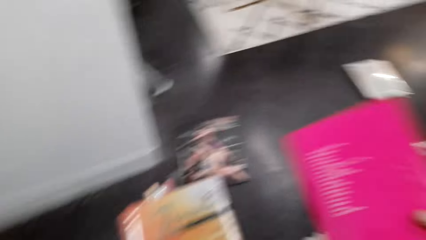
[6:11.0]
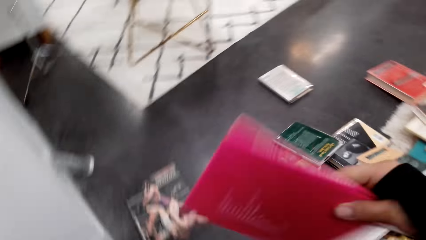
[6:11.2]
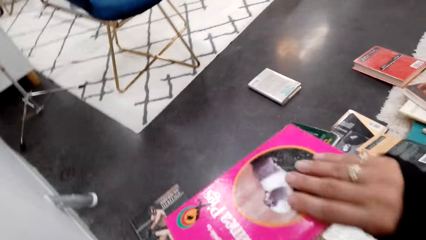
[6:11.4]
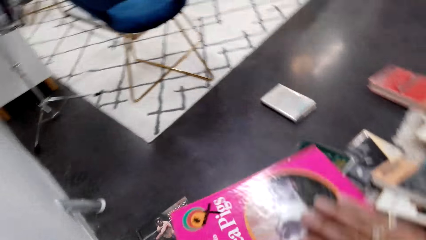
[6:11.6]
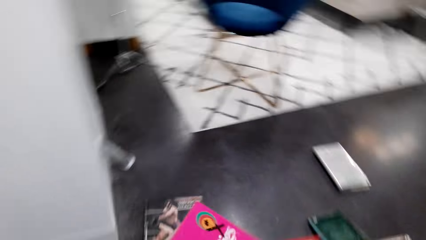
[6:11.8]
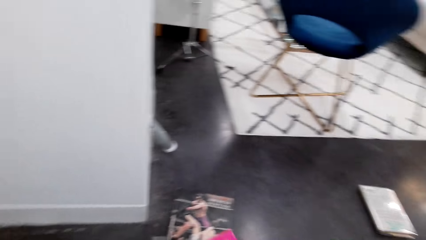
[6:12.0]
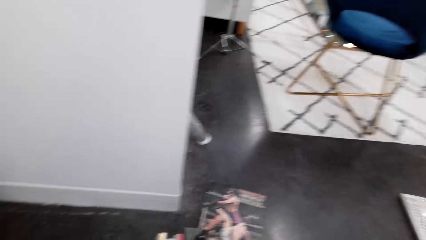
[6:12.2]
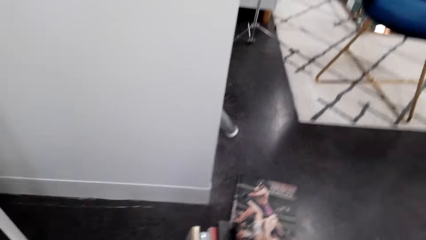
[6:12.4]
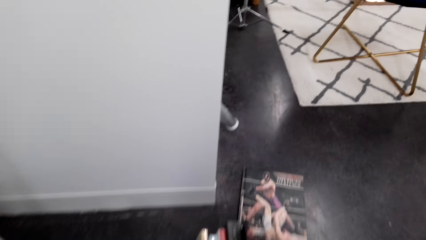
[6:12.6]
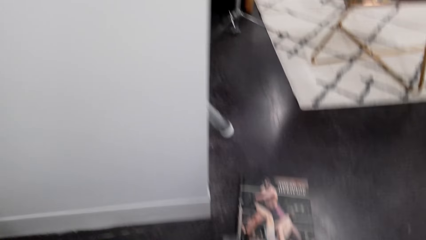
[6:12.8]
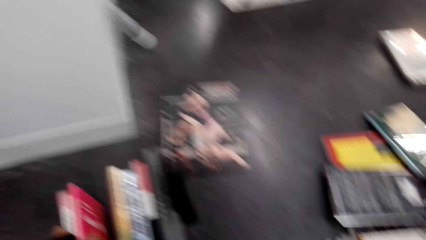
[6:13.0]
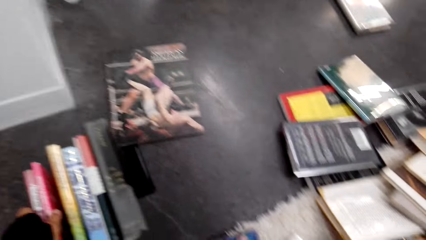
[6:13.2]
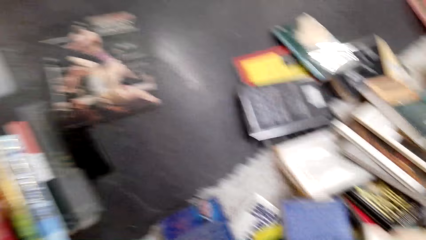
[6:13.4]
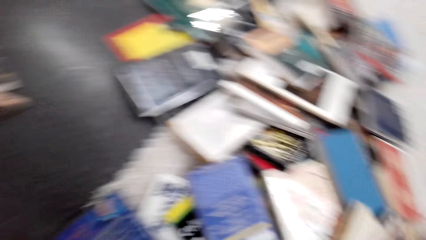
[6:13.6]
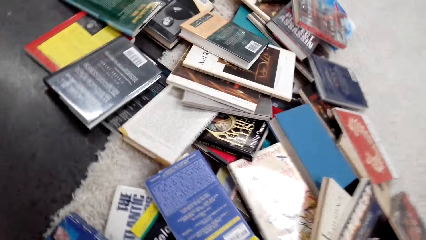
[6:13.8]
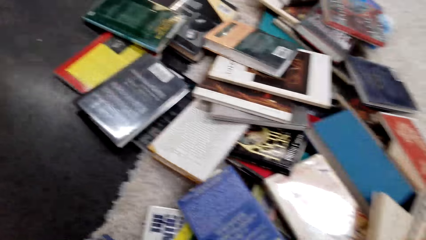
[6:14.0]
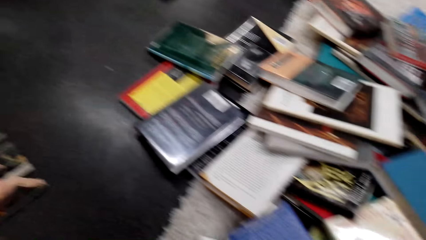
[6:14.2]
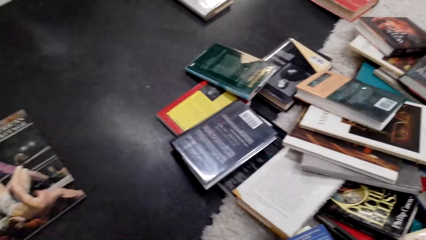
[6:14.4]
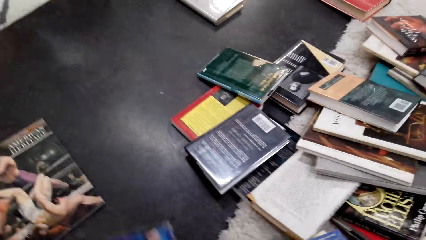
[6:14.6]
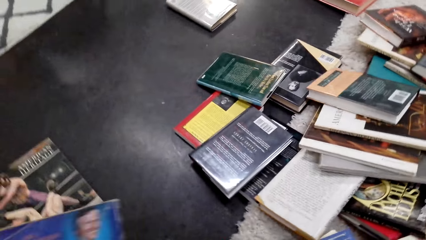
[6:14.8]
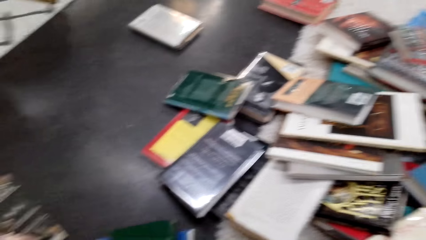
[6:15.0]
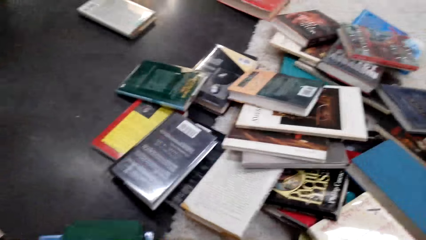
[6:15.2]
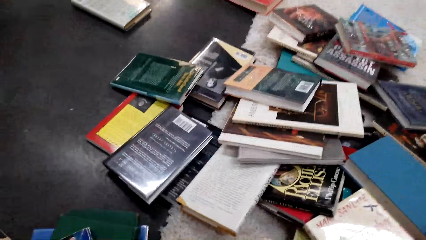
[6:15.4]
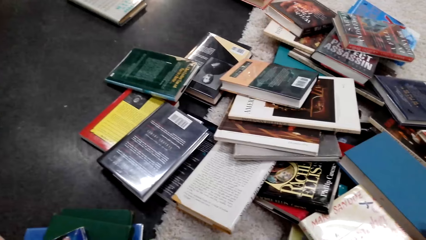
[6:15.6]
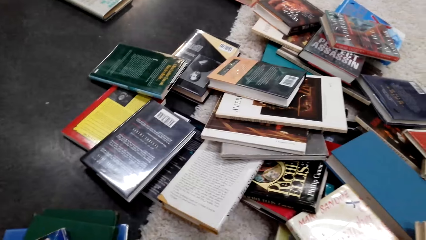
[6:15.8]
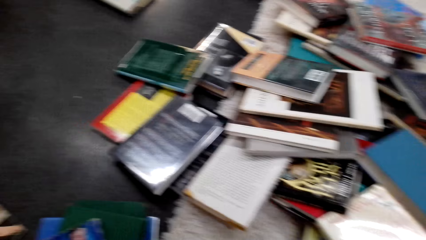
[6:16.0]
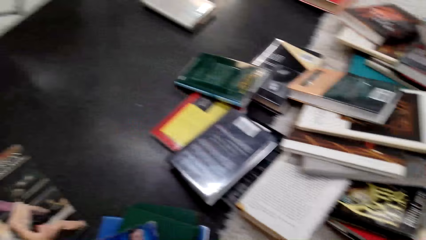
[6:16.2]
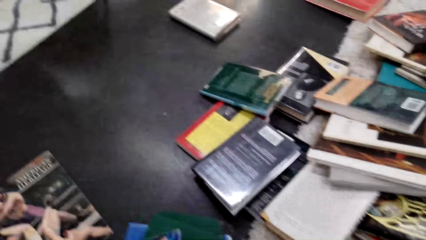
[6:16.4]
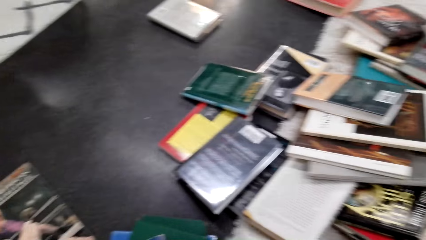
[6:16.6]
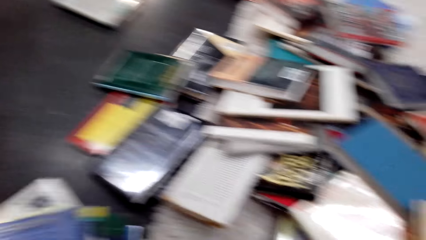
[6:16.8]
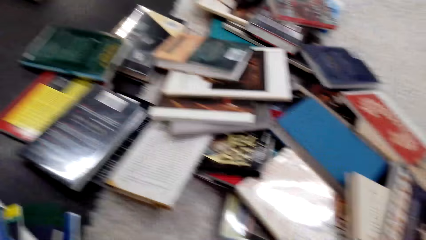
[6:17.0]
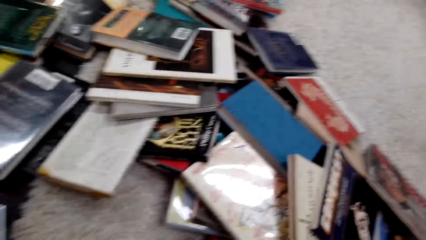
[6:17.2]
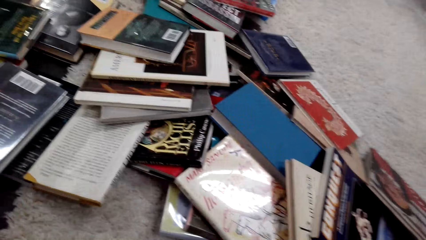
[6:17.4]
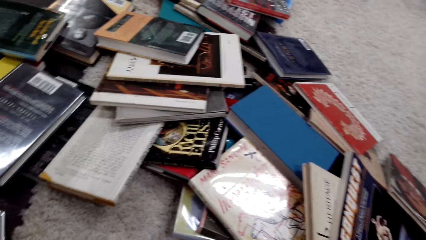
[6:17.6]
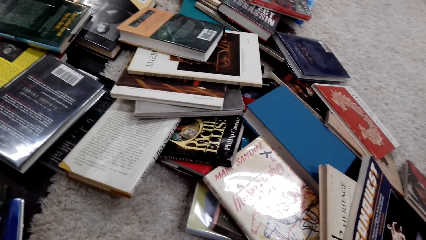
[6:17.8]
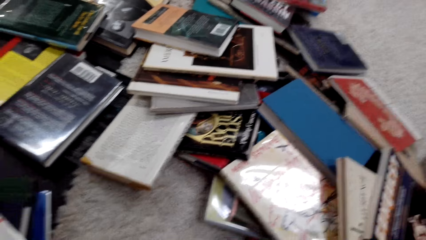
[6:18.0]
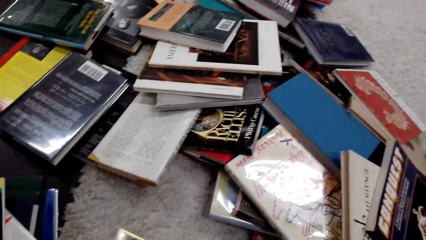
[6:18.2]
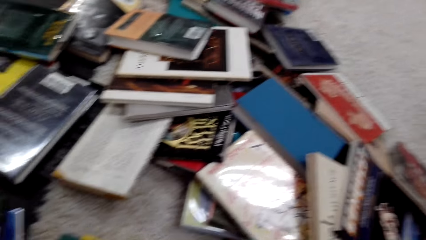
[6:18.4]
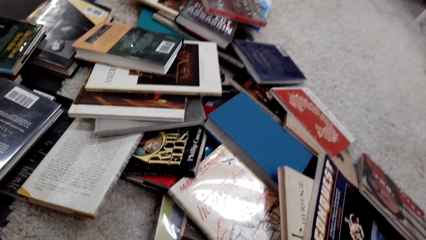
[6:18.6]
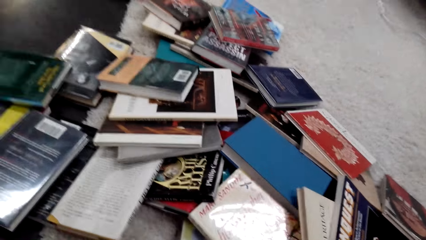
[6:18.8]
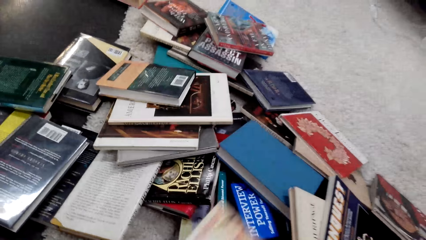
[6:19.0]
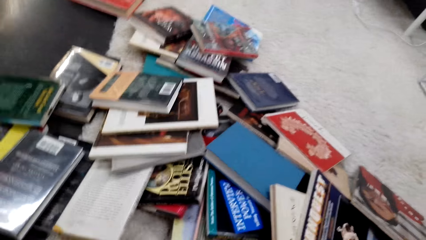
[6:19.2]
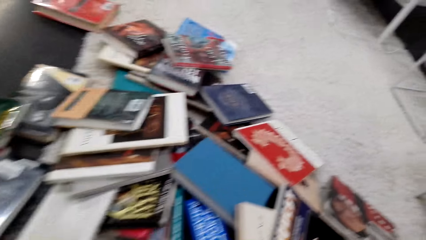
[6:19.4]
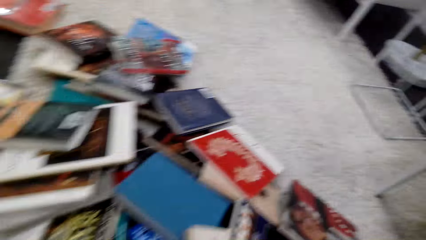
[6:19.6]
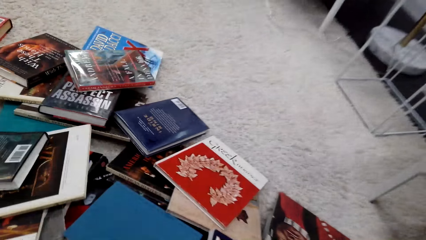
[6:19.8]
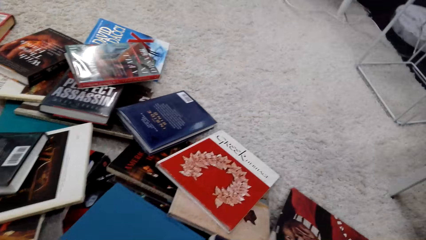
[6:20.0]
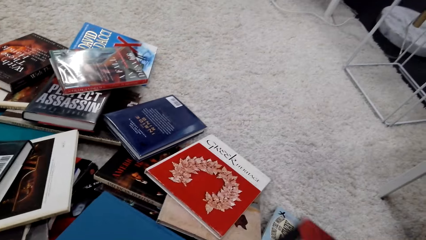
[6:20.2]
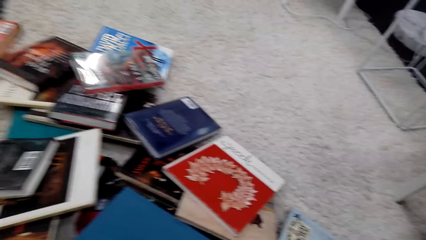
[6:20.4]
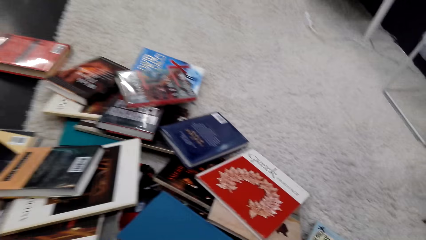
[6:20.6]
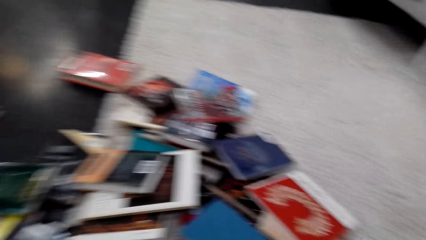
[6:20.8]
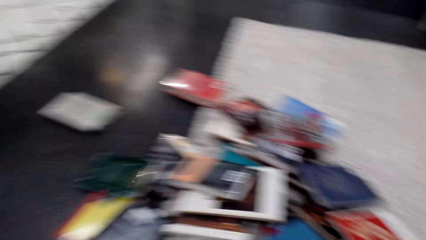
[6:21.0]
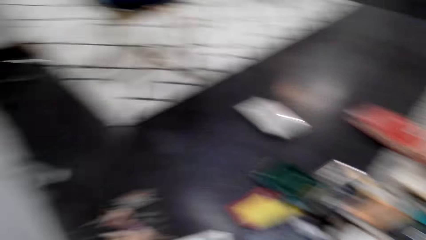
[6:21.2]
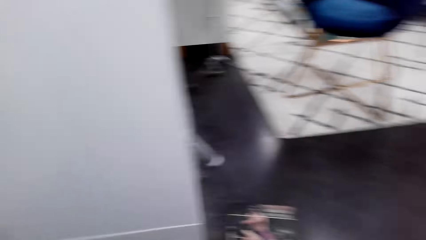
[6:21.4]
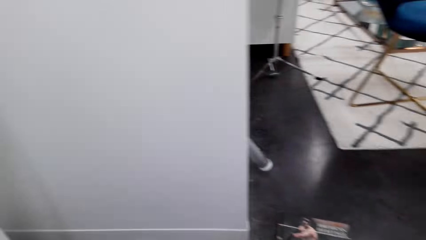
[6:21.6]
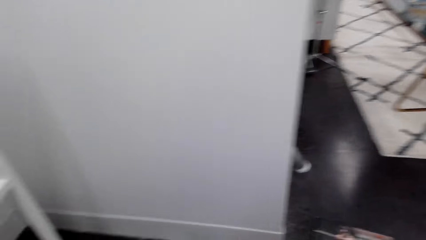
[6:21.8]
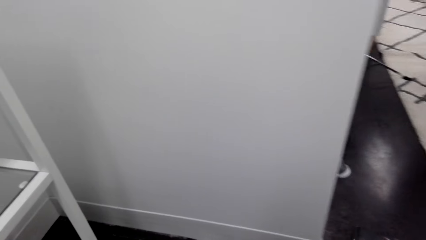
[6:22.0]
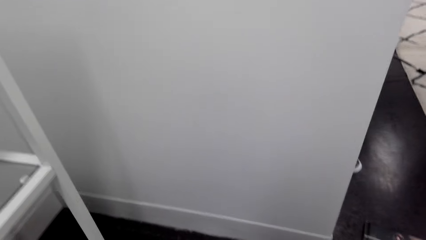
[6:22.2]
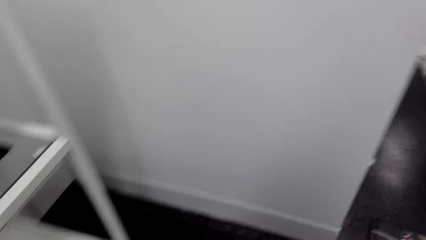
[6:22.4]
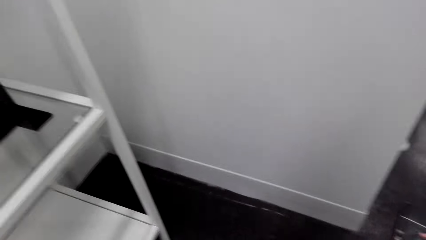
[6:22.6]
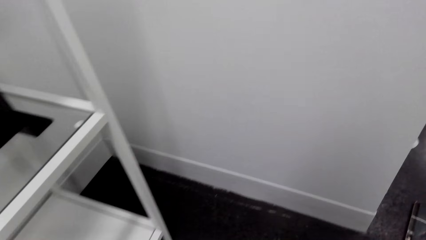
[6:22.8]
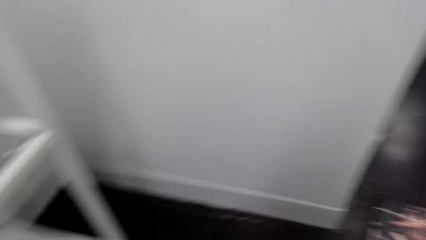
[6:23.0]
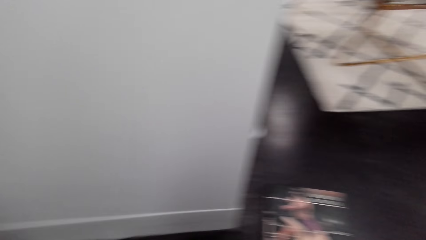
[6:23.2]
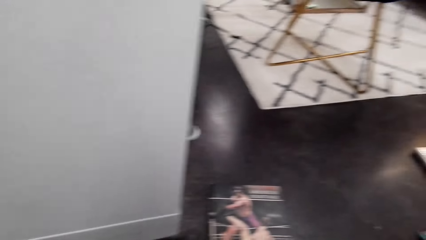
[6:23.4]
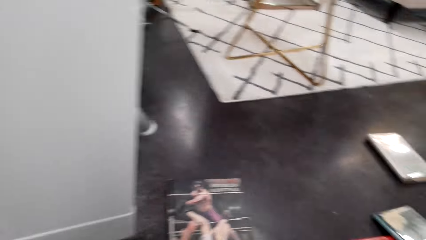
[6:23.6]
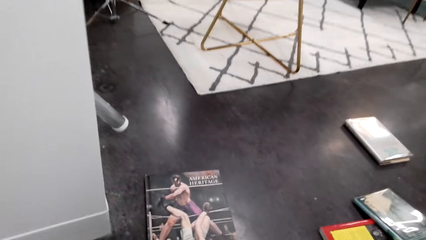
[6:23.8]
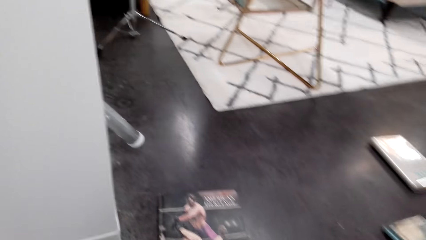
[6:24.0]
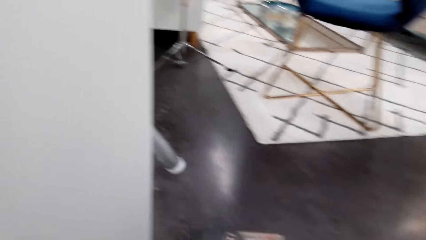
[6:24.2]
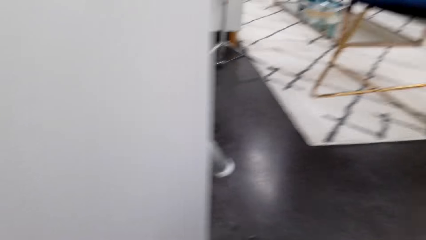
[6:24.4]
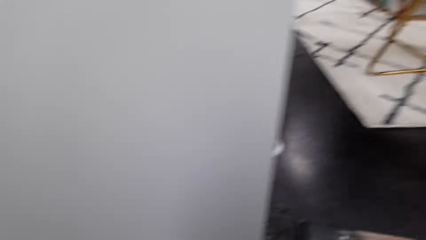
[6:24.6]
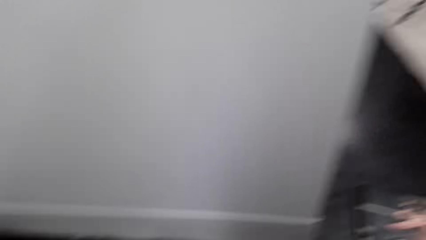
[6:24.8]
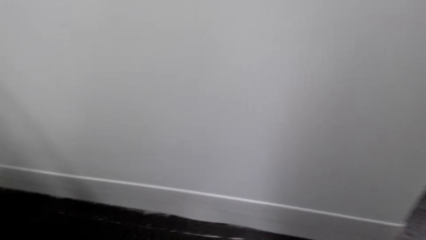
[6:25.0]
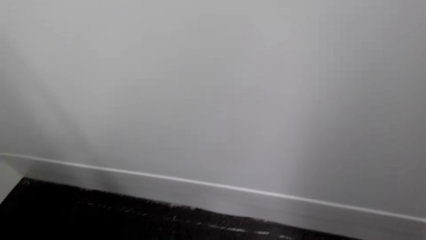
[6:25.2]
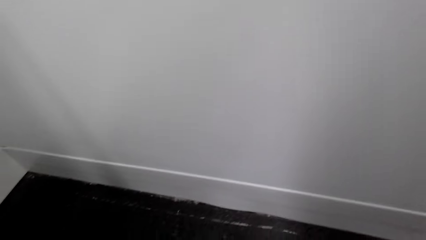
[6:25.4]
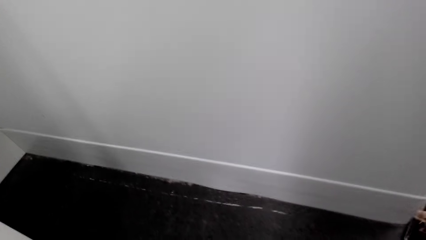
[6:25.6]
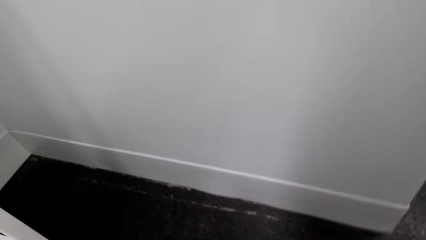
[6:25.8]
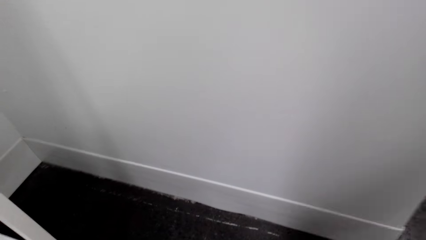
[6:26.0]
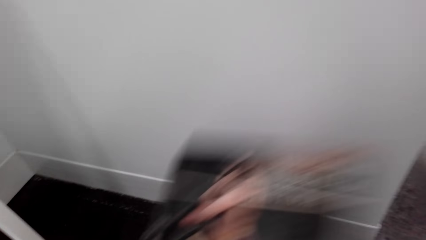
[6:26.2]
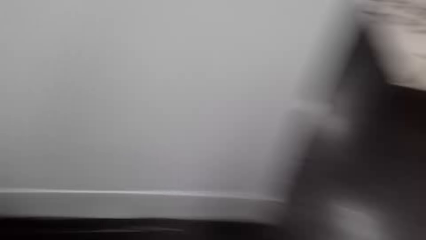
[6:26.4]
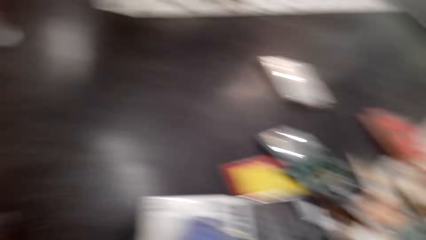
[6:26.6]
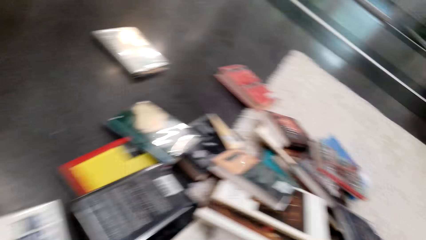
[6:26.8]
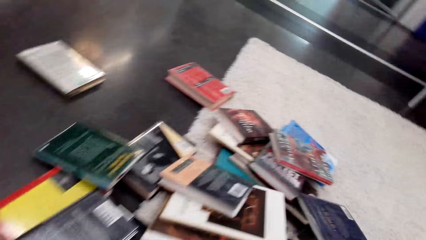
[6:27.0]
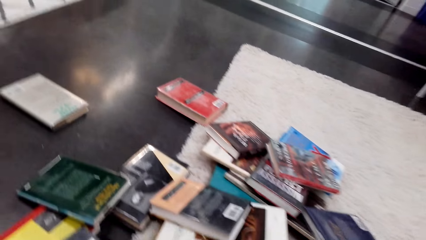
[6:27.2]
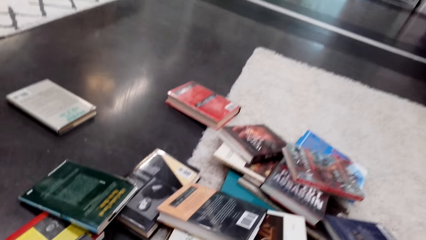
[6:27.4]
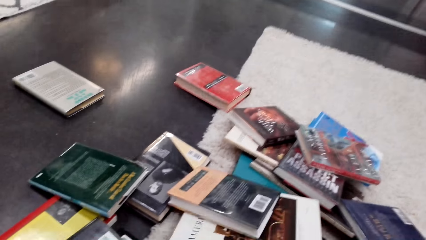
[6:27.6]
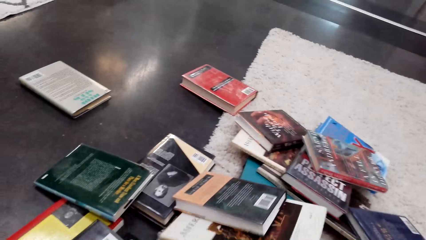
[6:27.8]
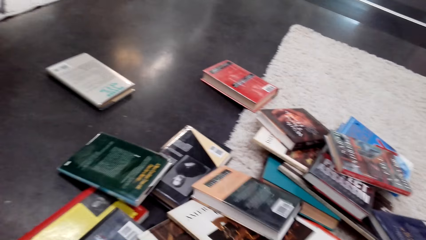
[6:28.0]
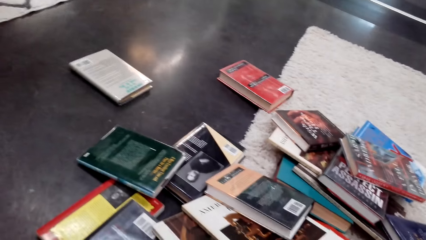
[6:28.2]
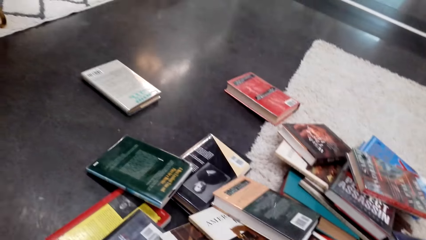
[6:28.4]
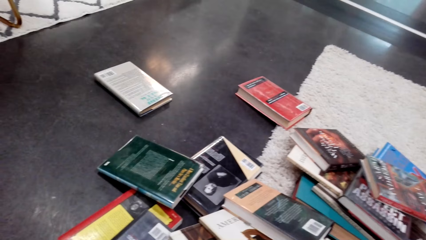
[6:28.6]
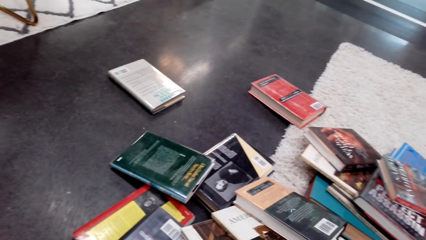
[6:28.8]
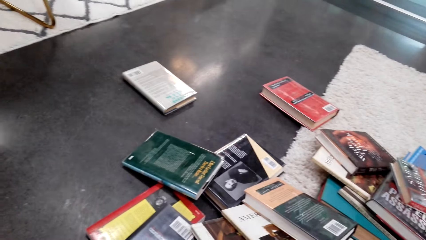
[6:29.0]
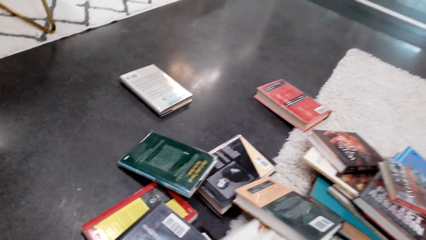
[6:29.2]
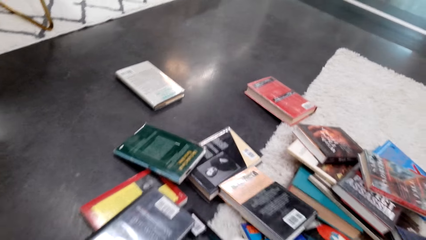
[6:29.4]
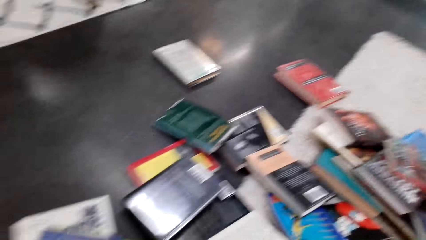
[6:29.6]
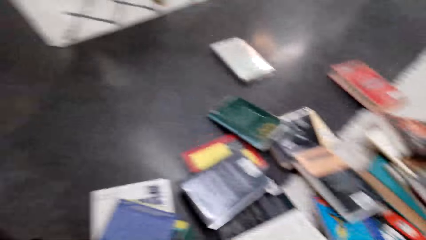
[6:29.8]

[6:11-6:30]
The camera wearer stares at the book. They rotate the books. They put the books on the floor. They pick up a book on the floor. They move the book to the left hand. They hold the book. They stare at the book. They move their hands. They pick up the book on the floor with the right hand. They move the book to the left hand. They knock the books on the floor. They pick up the book with the right hand. They move the book to the left hand. They pick up the book on the floor with the right hand.
